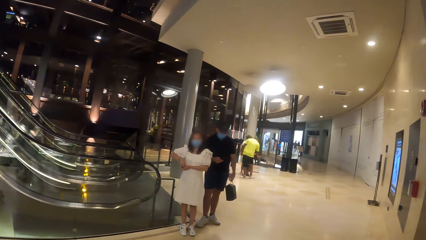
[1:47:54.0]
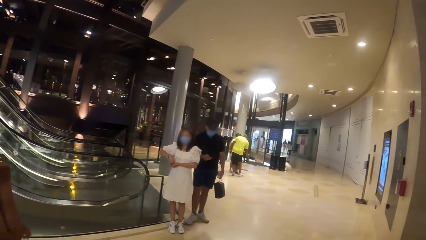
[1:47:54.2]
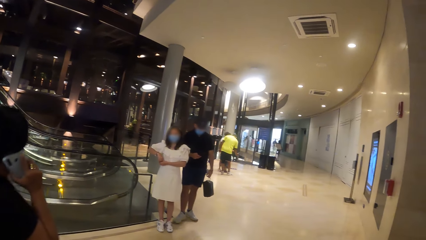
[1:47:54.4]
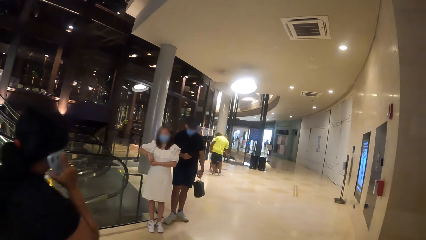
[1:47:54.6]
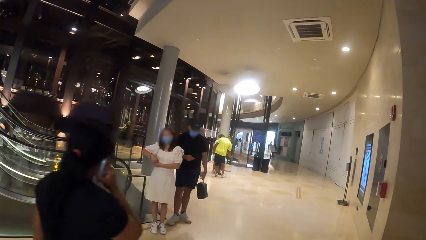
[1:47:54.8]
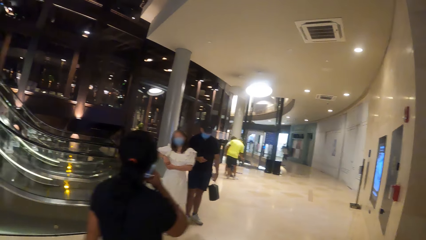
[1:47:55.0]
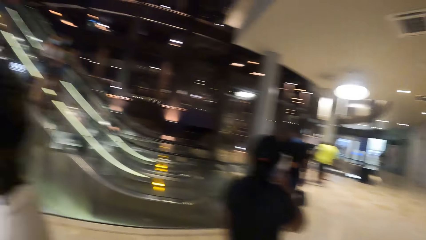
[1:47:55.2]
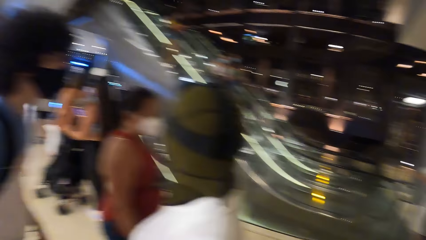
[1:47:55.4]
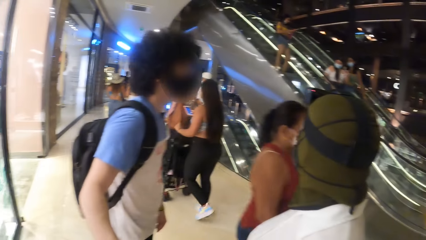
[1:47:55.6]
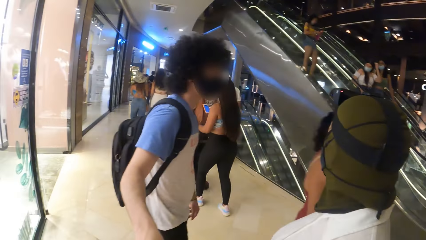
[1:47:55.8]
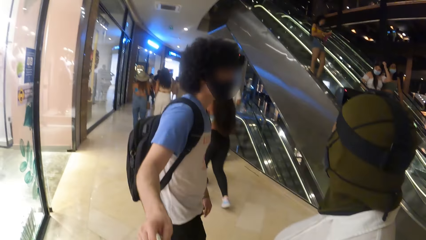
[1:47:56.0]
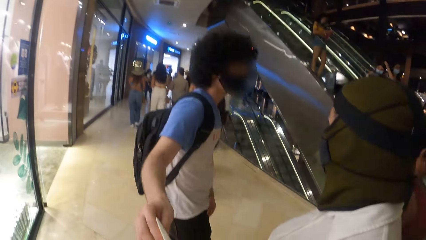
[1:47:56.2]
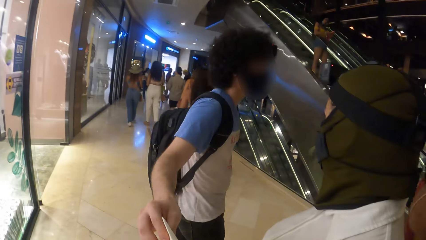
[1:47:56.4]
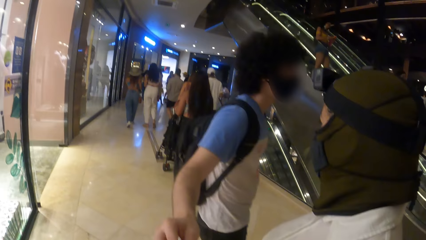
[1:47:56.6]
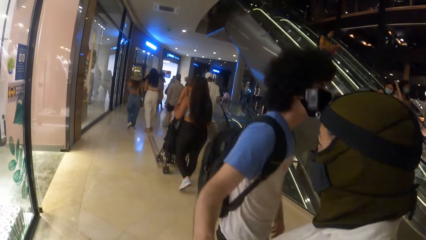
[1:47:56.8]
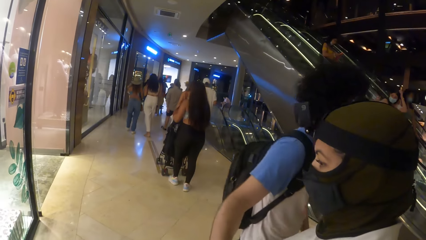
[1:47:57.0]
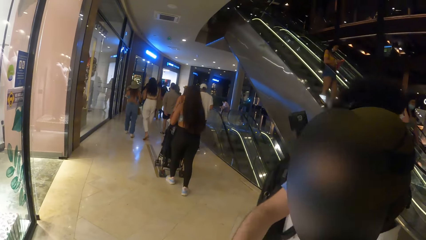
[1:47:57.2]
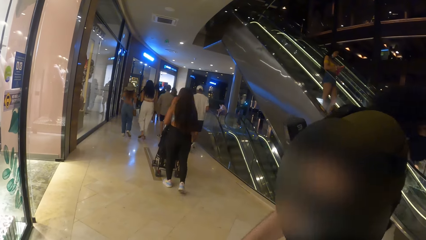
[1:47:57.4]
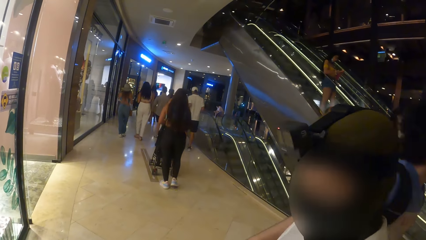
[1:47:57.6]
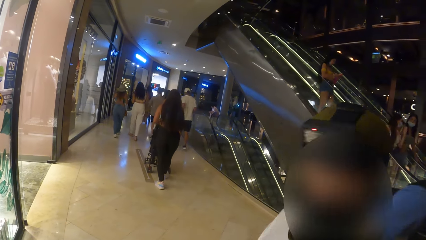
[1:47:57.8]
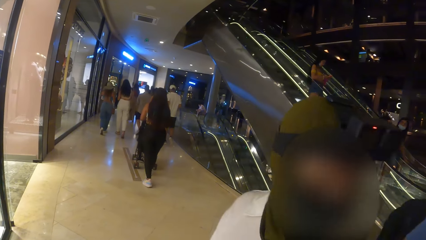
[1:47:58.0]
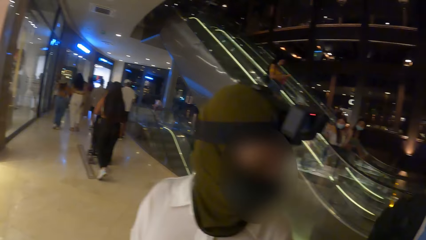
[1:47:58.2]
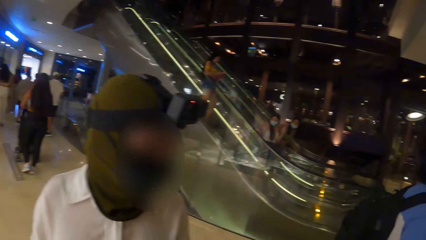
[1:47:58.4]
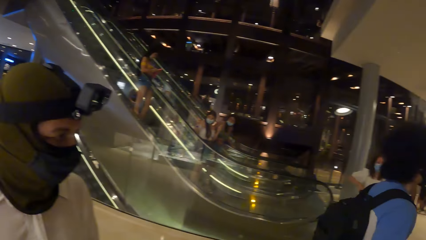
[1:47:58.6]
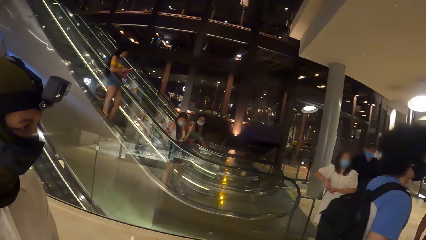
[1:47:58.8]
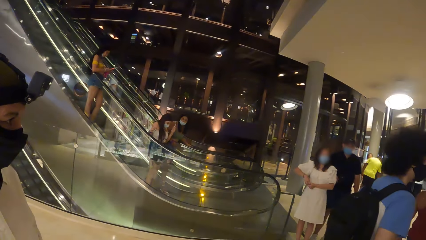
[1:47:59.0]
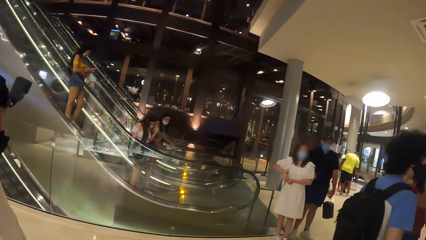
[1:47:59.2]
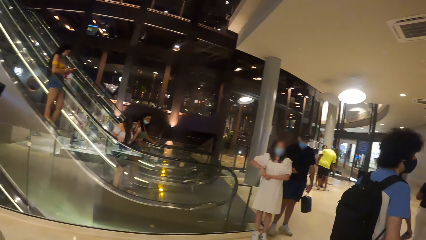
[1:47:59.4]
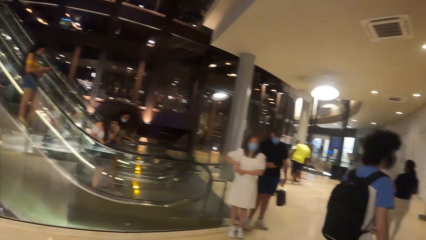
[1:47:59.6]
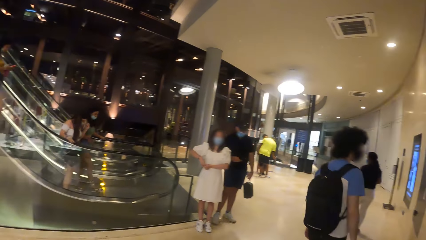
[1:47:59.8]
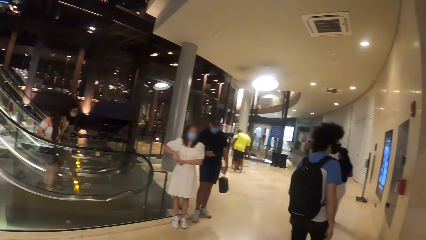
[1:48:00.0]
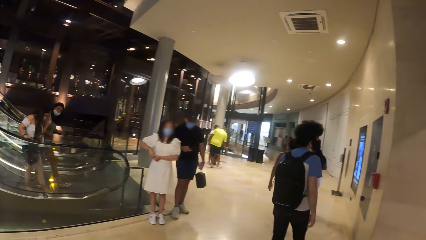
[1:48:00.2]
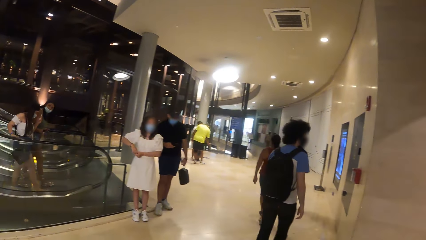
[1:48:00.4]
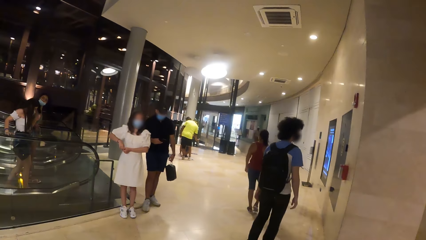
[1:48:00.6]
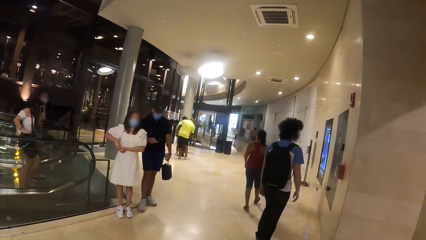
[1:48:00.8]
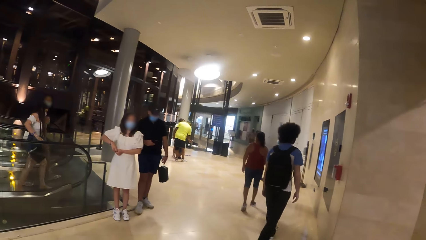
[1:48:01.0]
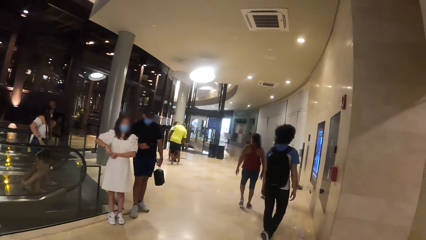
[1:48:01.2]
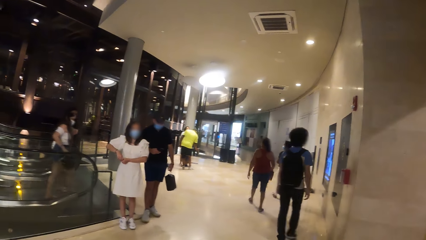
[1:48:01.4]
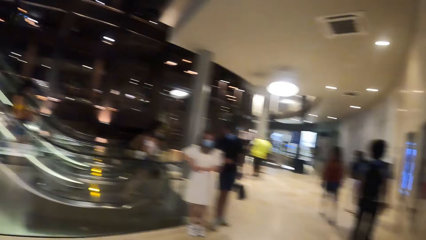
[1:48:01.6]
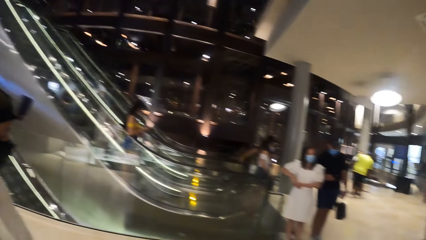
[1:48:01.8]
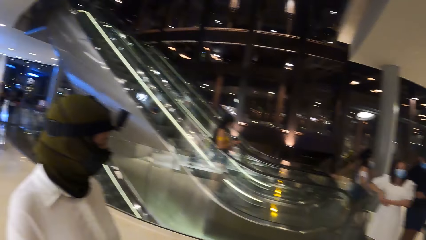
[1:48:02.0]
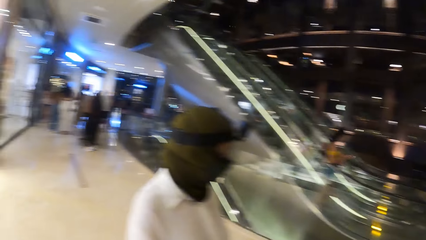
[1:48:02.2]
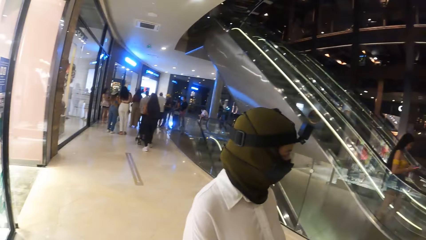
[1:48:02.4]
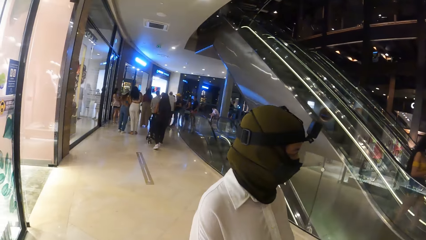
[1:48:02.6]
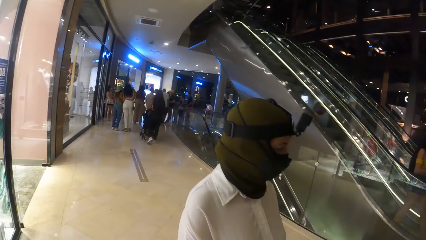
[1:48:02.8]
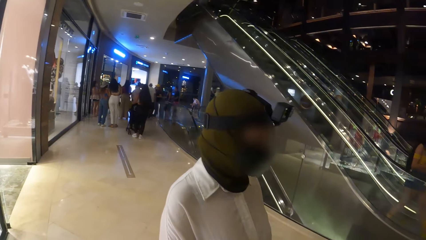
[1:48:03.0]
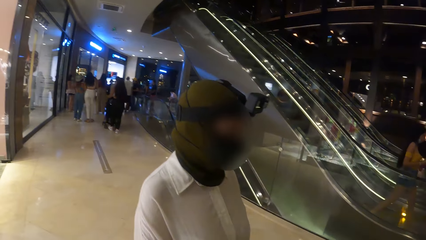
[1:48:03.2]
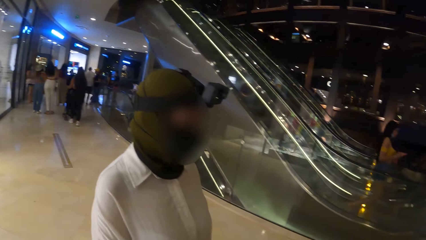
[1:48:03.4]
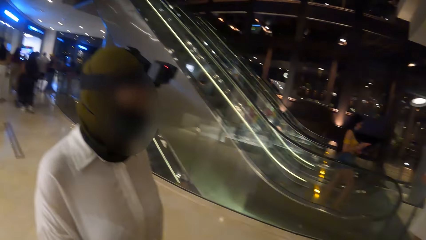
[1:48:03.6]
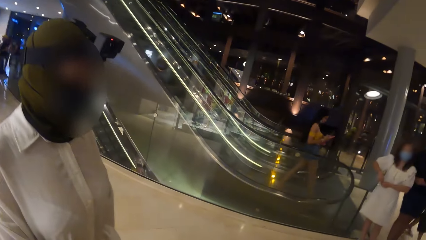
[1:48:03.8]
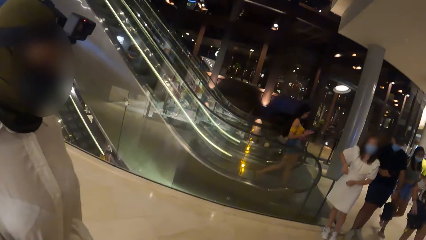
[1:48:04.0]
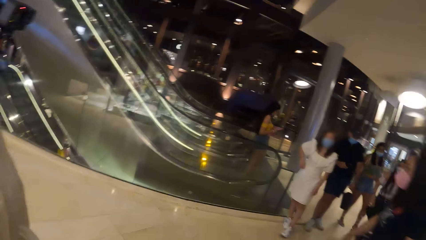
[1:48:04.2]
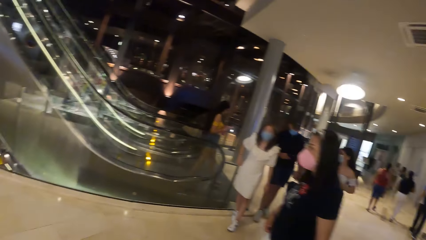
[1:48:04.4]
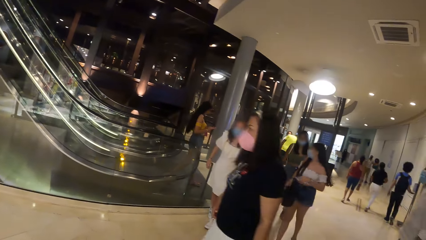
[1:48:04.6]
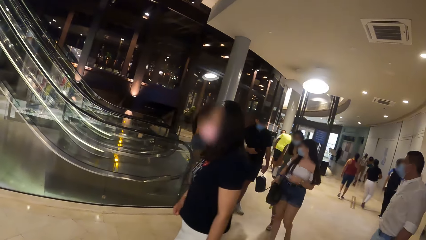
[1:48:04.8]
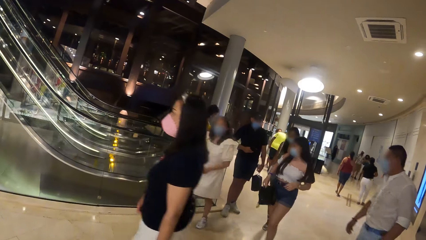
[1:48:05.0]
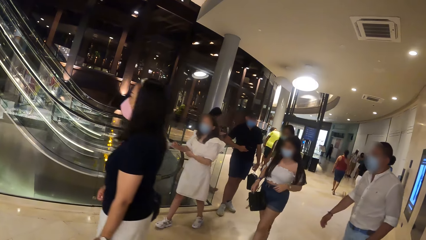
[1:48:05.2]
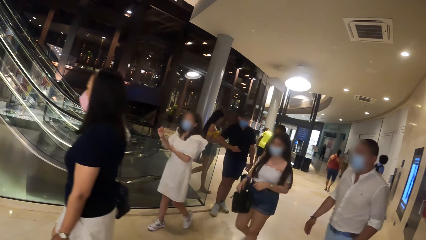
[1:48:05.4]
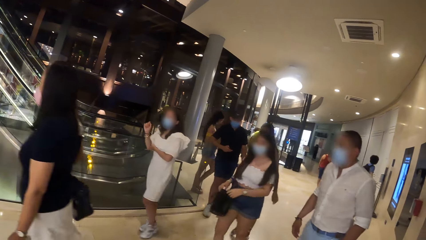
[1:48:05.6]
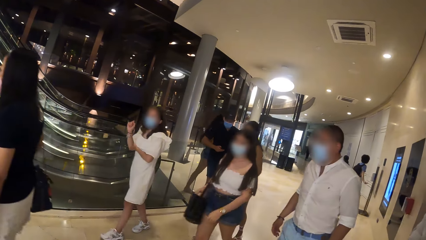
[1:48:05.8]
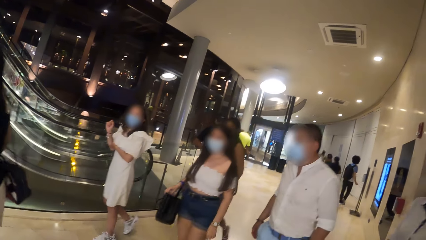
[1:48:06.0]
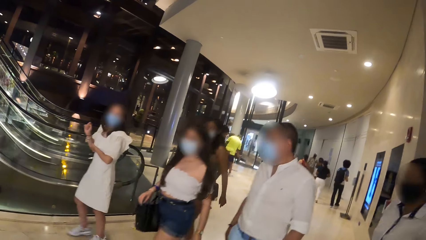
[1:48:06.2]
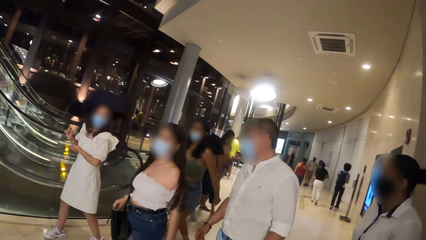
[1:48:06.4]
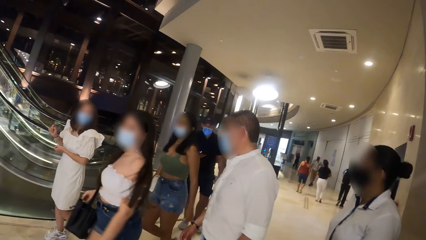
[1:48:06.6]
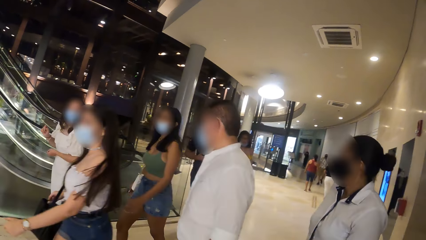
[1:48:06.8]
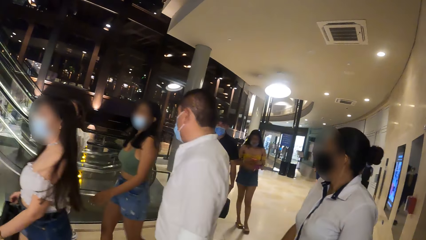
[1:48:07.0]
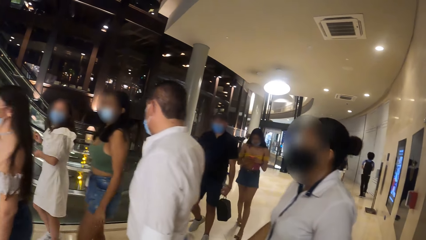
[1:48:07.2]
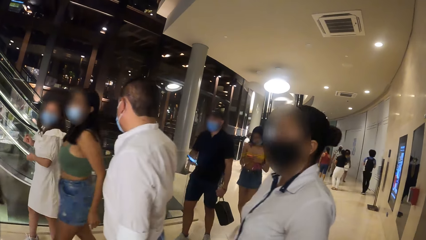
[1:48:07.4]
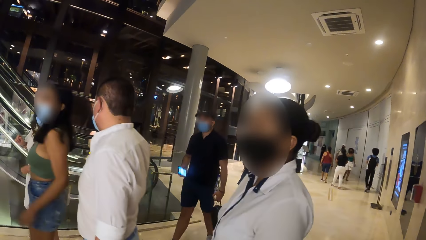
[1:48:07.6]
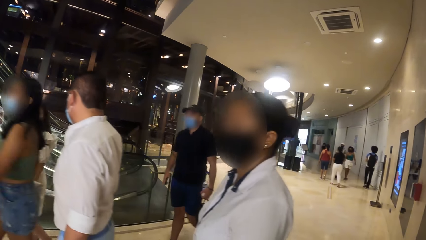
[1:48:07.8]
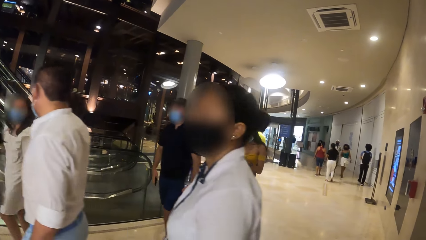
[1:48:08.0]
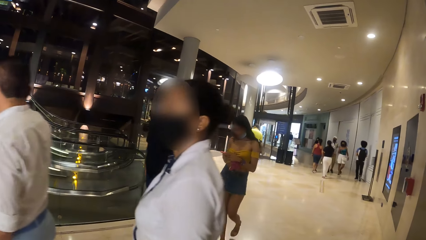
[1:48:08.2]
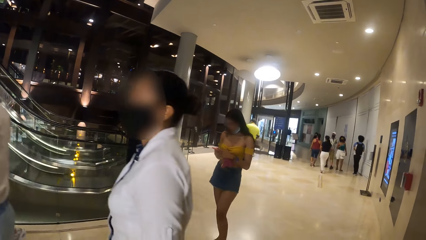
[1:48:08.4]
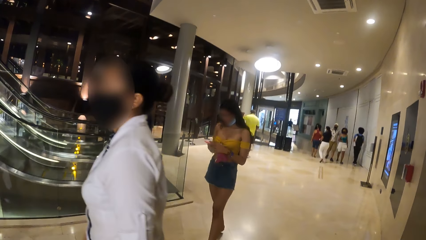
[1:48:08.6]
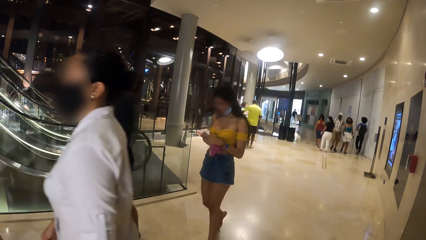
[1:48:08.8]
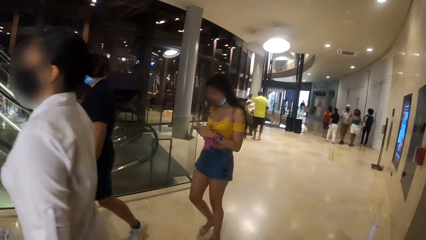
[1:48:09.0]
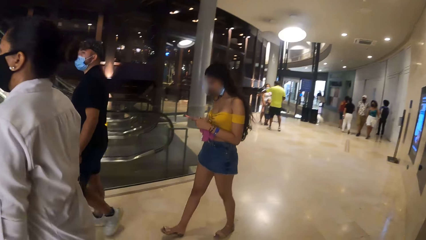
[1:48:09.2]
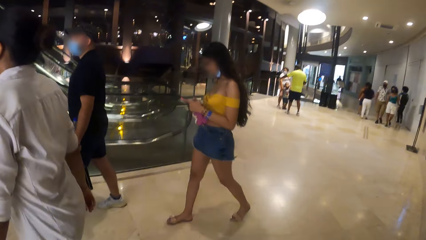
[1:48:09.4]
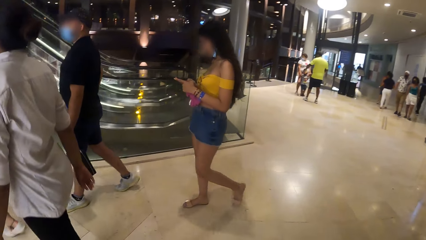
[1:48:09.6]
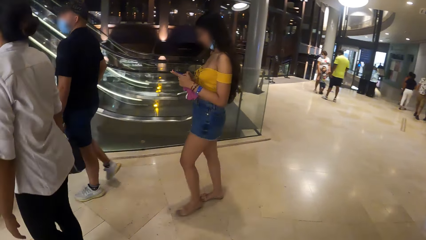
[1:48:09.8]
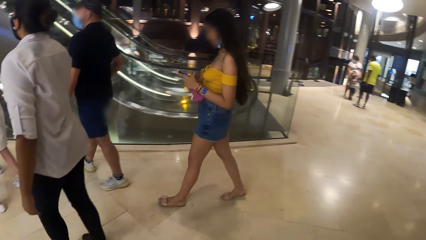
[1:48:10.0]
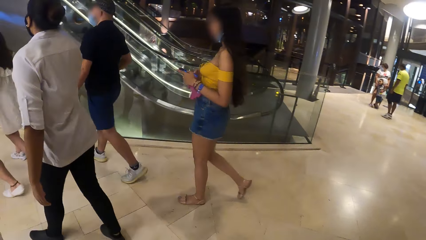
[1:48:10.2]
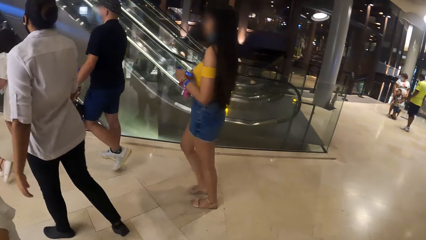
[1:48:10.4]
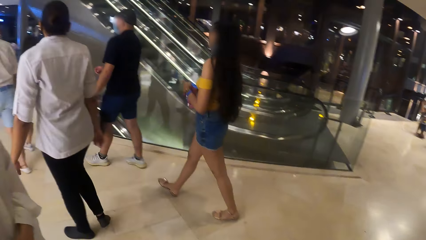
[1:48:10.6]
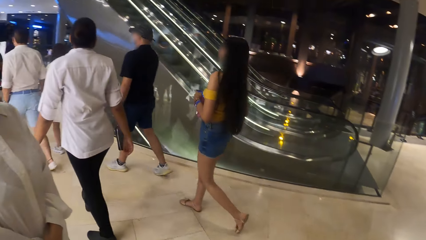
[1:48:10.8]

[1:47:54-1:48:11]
The man hands the hat to the camera wearer with his right hand. The man walks around the building.
